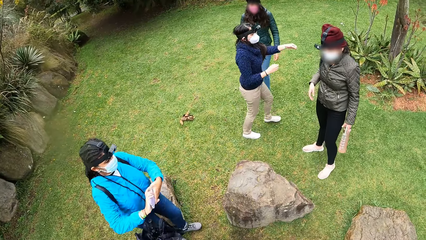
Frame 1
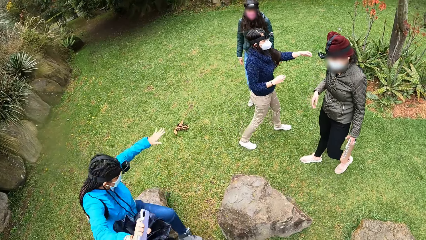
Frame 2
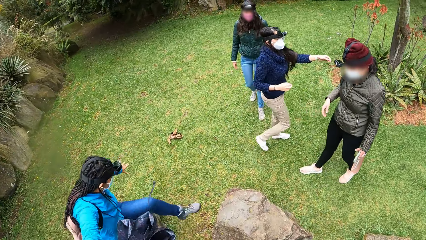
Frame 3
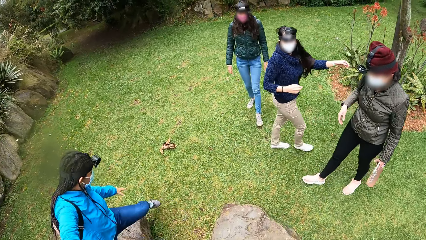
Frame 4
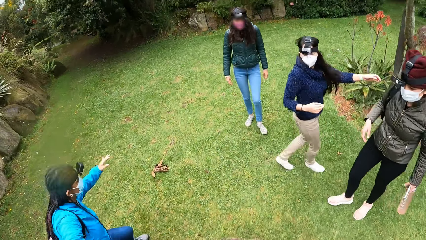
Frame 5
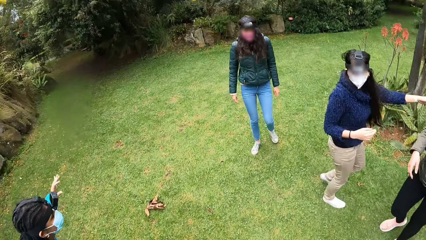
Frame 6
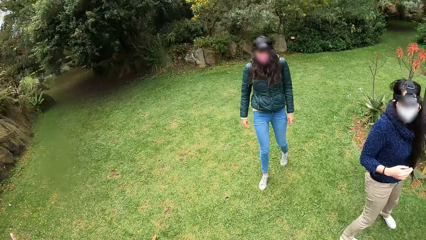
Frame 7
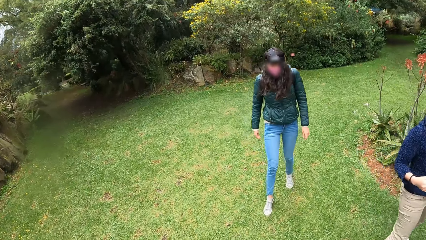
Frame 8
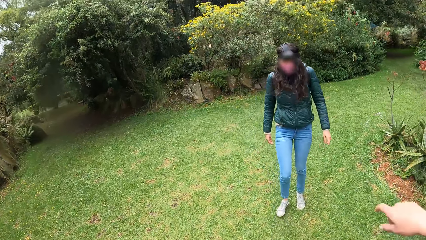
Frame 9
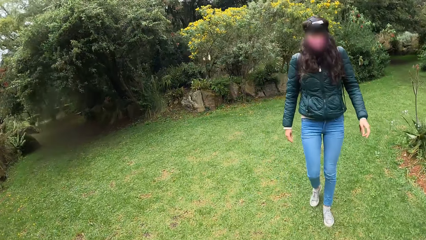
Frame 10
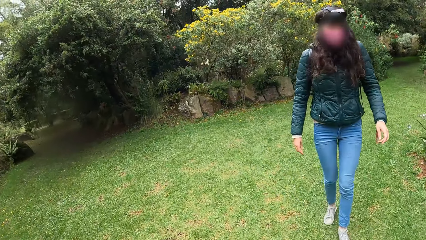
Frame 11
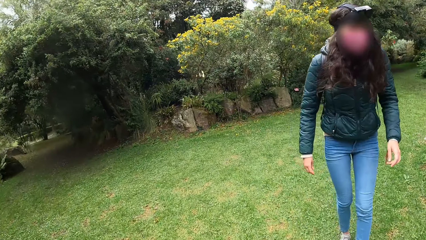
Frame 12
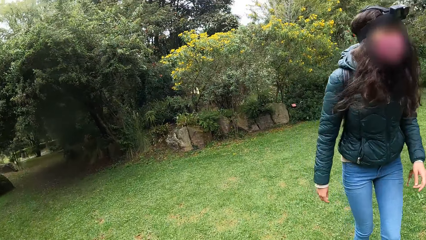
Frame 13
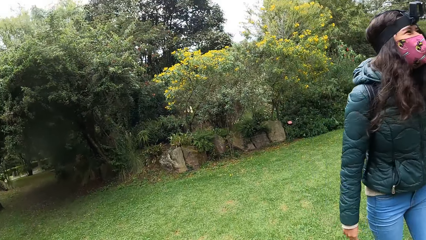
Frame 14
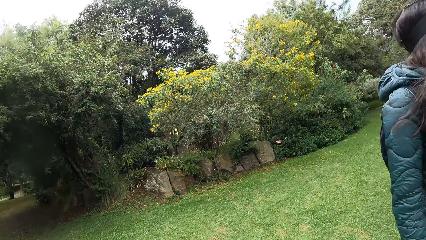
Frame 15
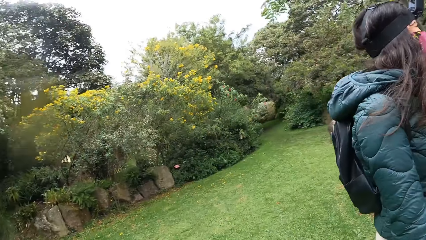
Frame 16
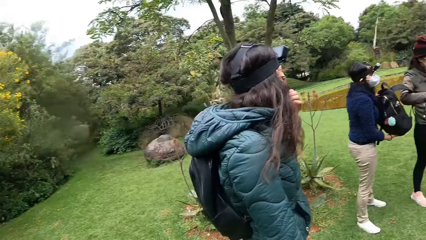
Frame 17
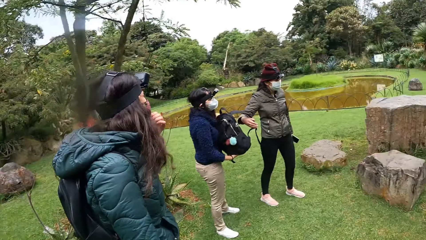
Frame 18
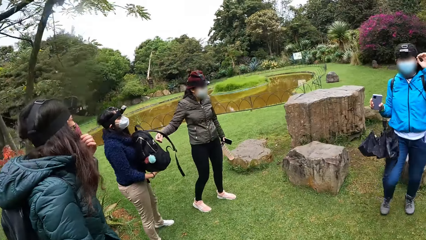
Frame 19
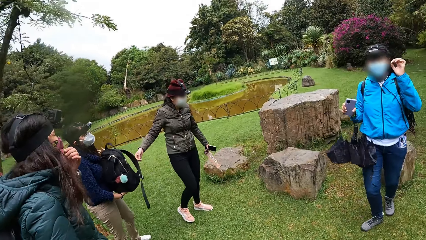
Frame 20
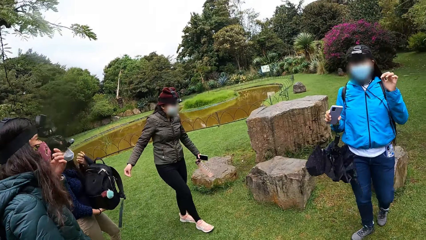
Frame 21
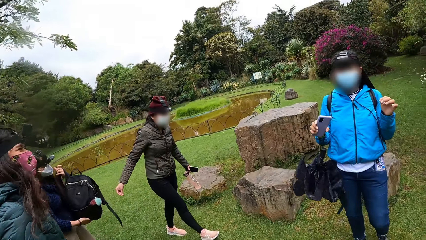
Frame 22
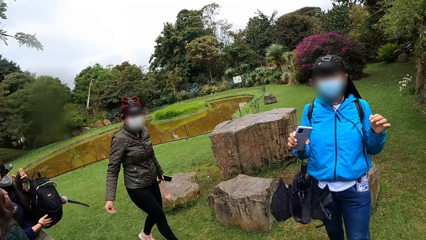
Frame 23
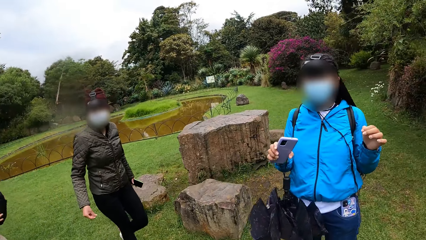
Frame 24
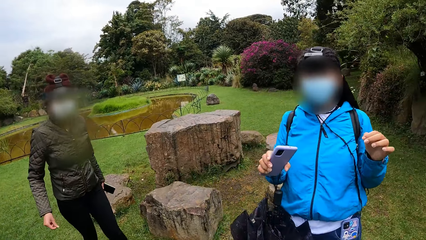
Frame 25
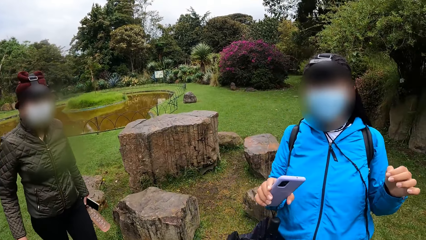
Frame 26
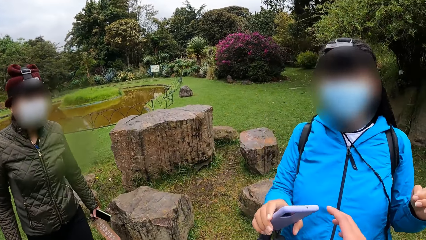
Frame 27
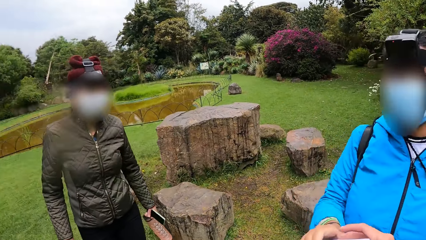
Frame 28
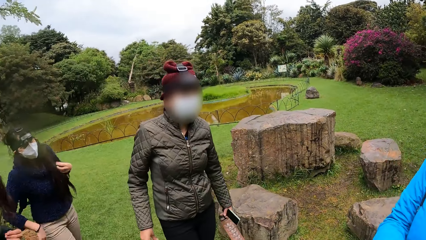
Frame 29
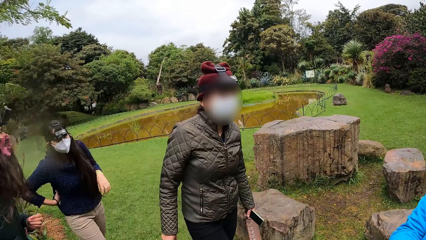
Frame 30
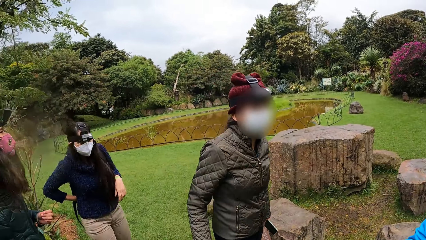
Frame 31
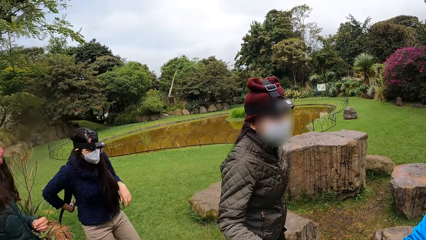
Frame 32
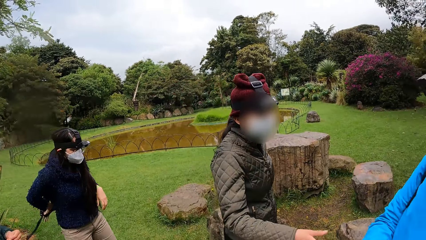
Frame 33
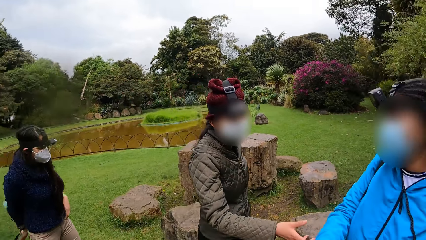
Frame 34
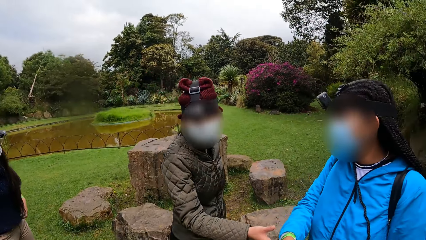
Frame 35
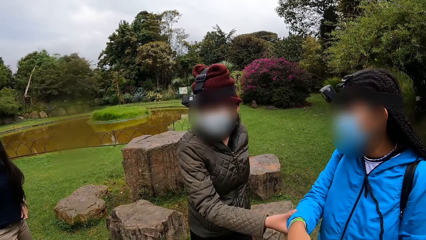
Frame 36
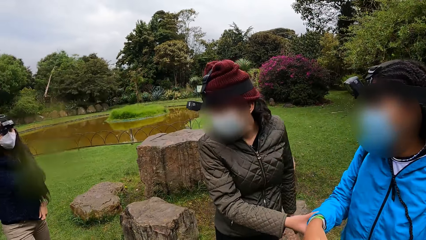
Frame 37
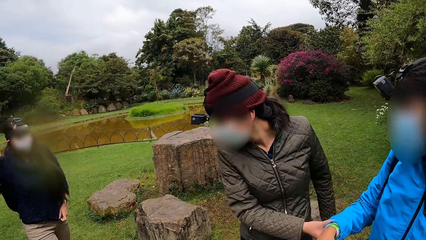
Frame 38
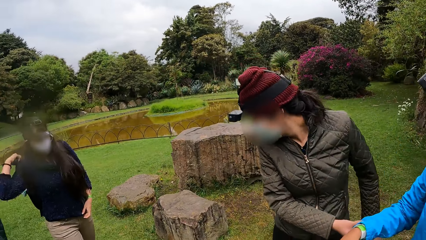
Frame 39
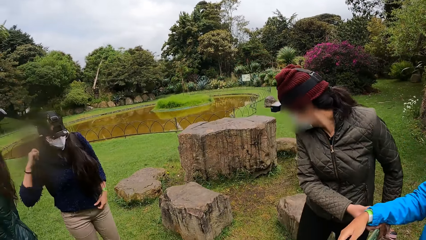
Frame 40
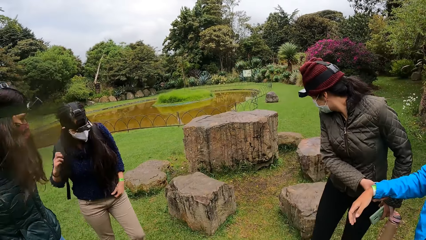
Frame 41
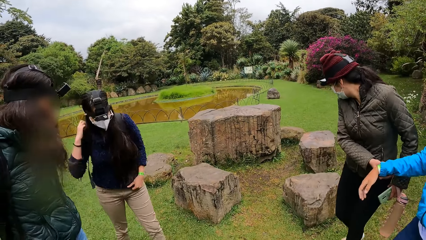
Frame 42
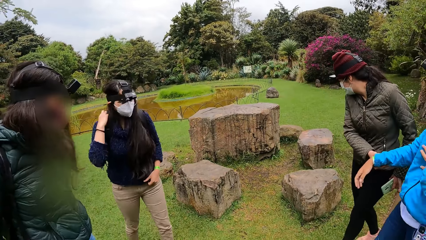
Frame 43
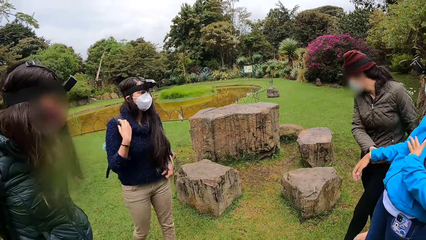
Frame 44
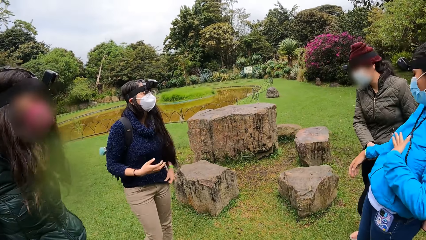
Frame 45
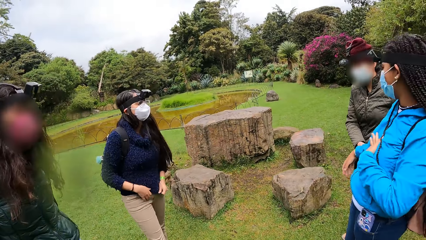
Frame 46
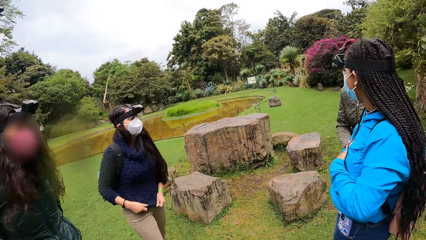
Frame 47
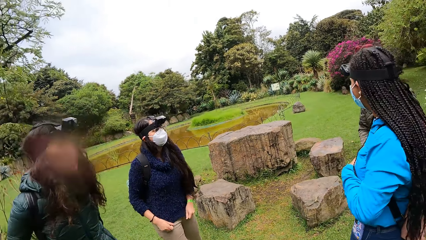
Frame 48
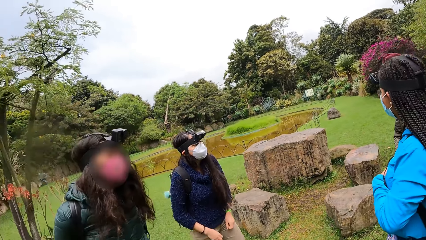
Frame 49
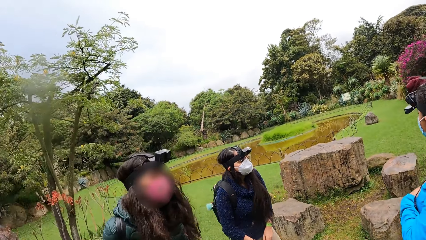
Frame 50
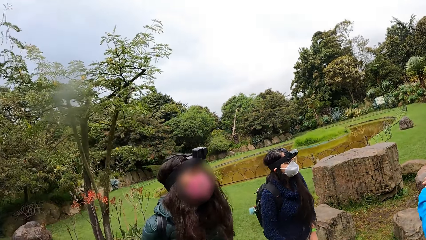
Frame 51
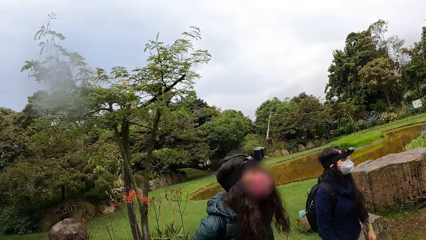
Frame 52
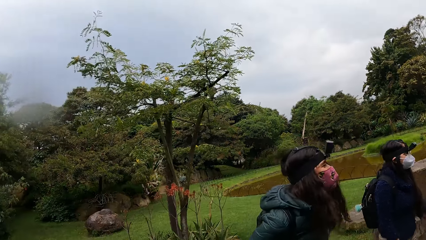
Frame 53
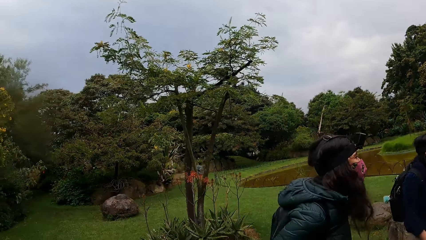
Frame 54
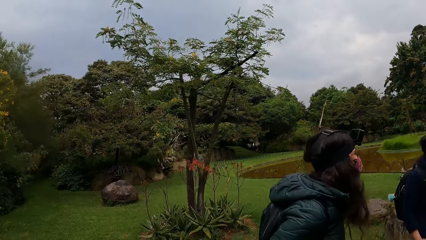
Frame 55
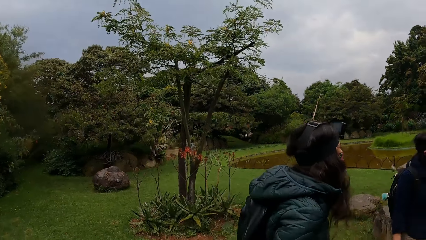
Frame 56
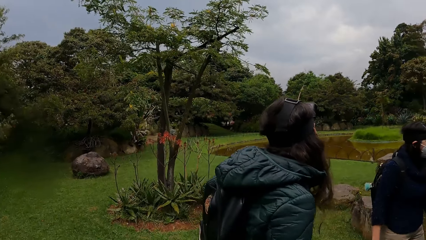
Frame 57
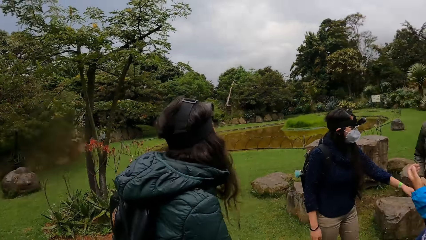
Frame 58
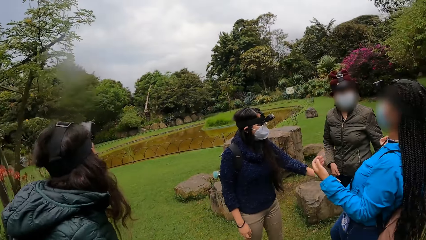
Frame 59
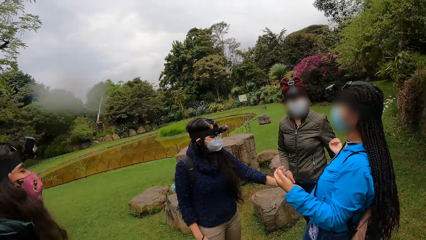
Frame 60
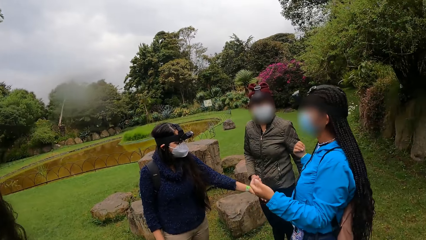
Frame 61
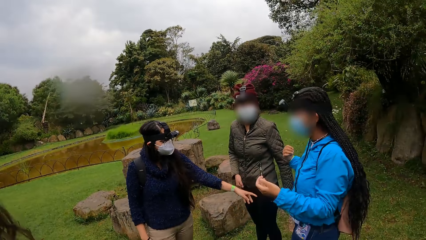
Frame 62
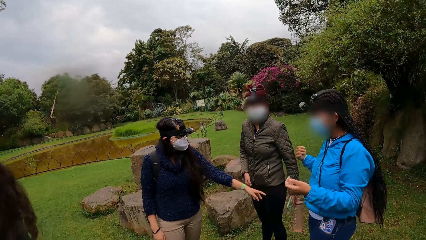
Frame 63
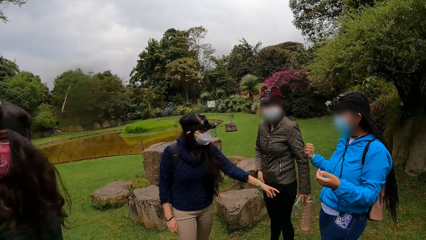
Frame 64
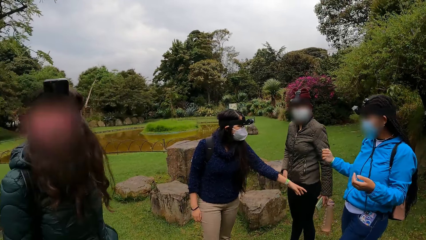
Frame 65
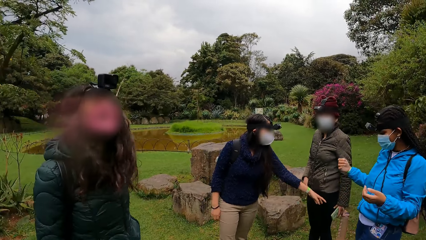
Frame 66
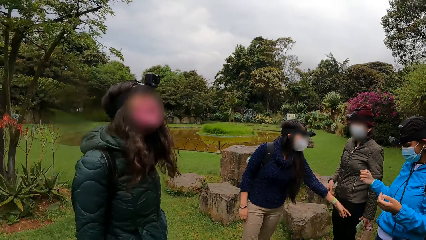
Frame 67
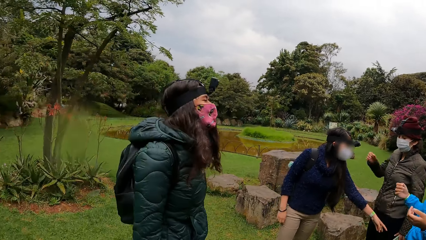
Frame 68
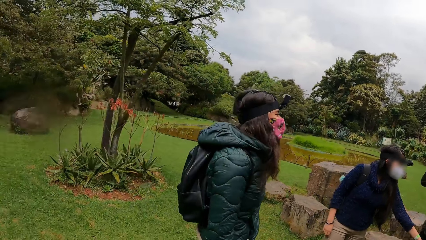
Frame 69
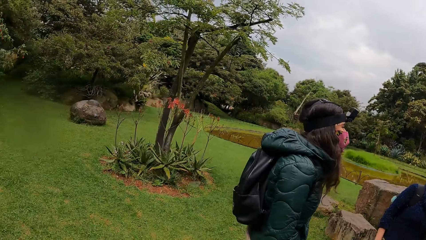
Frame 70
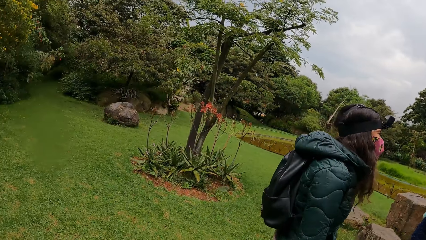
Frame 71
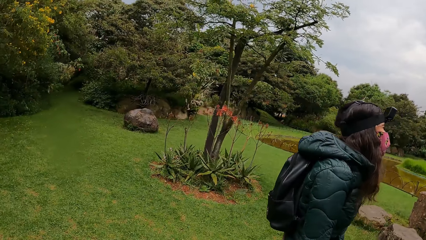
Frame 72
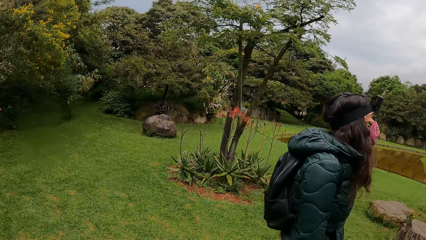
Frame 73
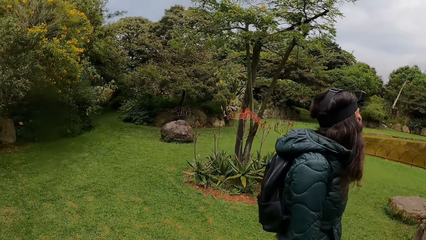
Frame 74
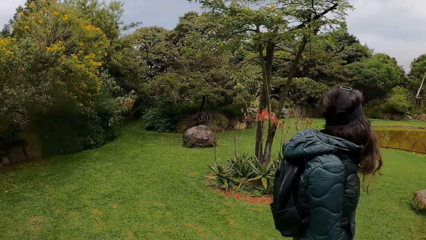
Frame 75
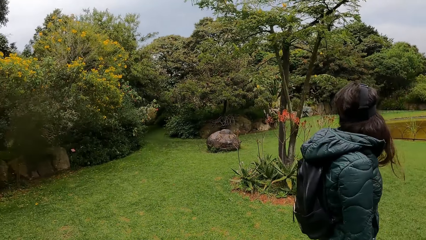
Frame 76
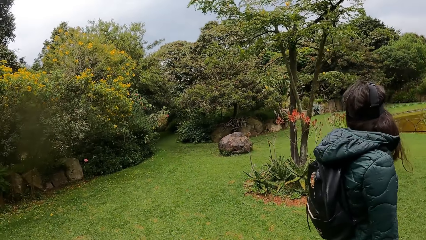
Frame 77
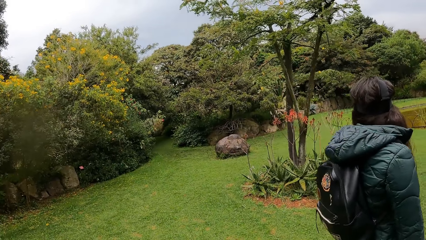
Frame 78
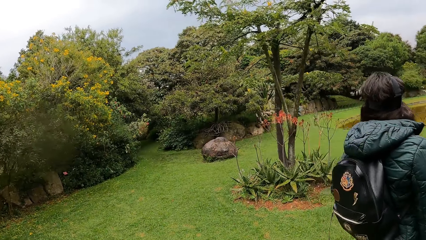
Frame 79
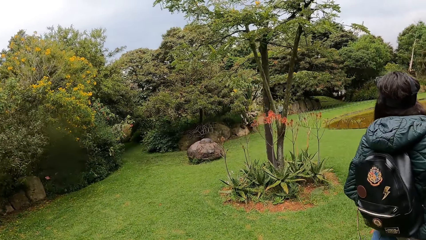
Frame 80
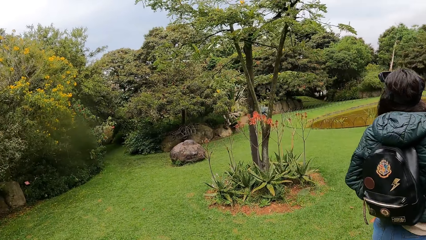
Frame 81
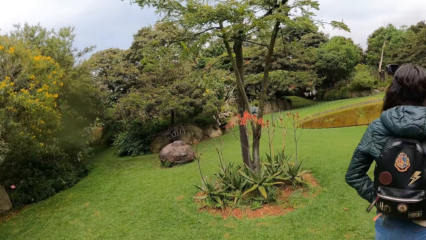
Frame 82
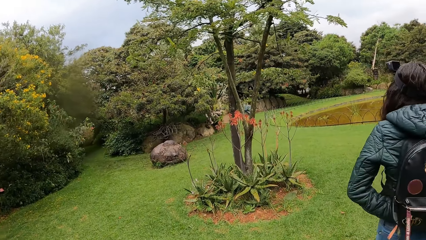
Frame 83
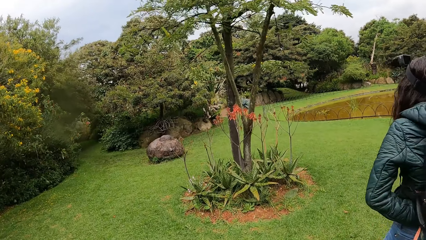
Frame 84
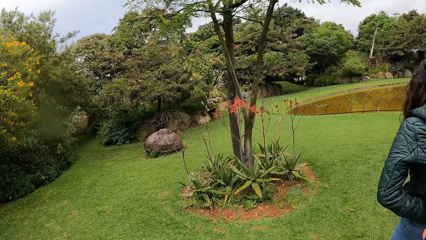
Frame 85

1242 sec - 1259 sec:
A woman passes the phone in her left hand to her right hand. The camera wearer walks around the compound. Another woman straps the backpack in her hands on her back. The camera wearer collects the phone from the first woman with her right hand. A third woman holds the right hand of the first woman with her right hand. The camera wearer looks around the compound.
